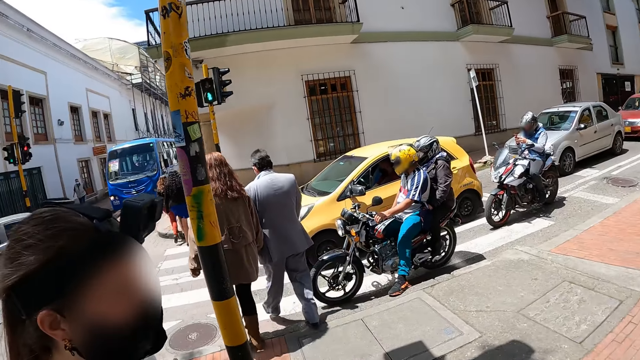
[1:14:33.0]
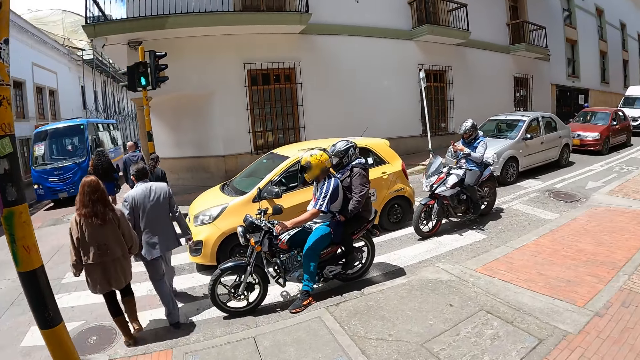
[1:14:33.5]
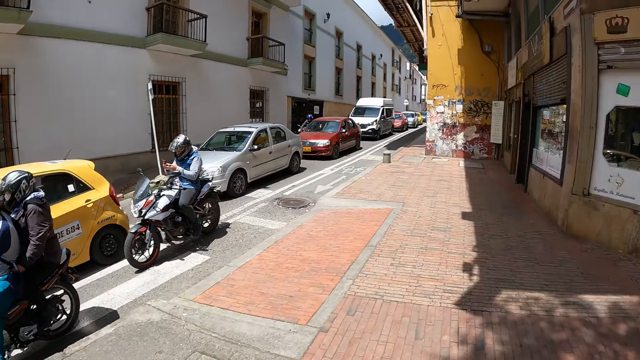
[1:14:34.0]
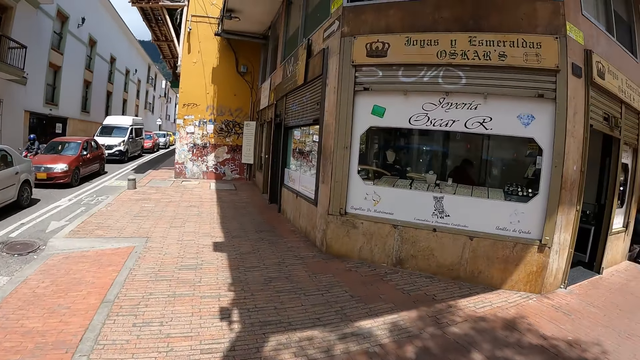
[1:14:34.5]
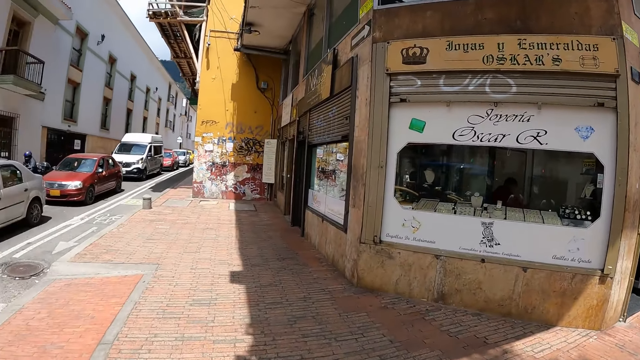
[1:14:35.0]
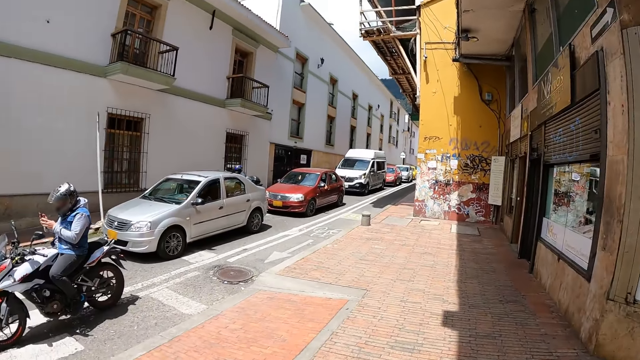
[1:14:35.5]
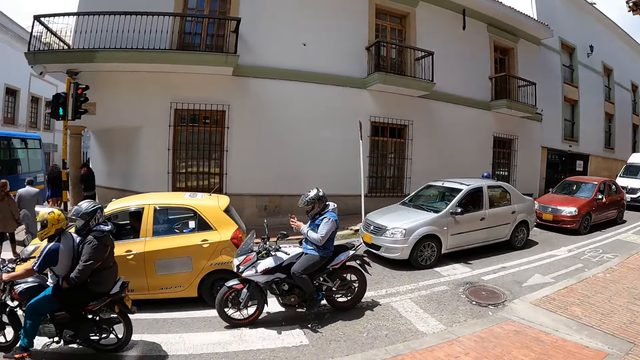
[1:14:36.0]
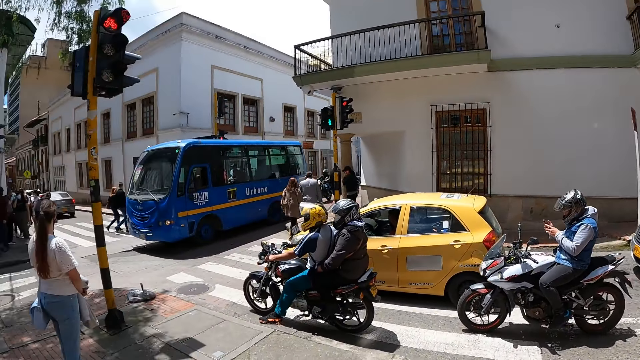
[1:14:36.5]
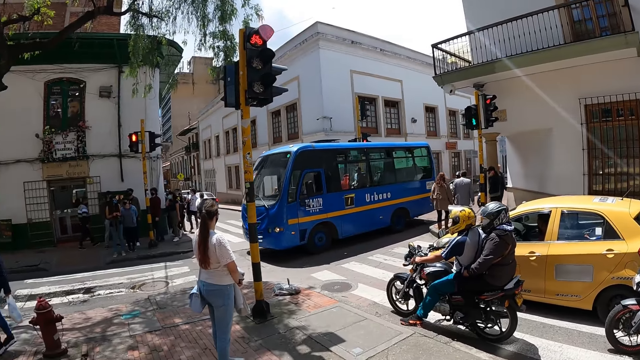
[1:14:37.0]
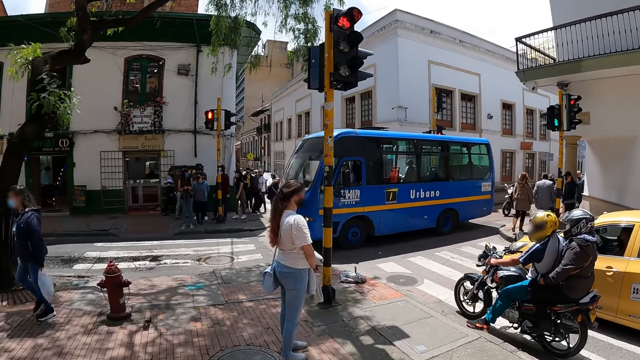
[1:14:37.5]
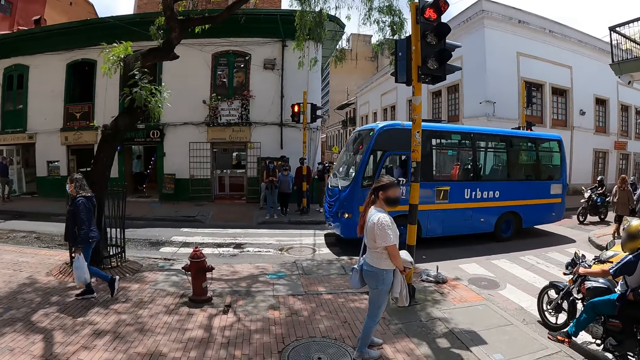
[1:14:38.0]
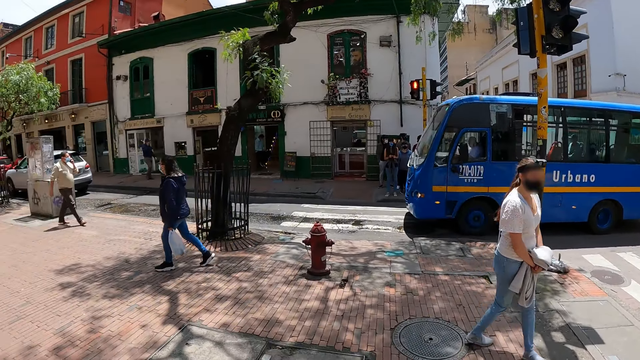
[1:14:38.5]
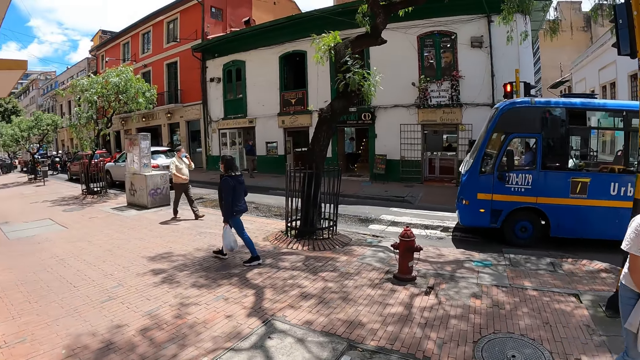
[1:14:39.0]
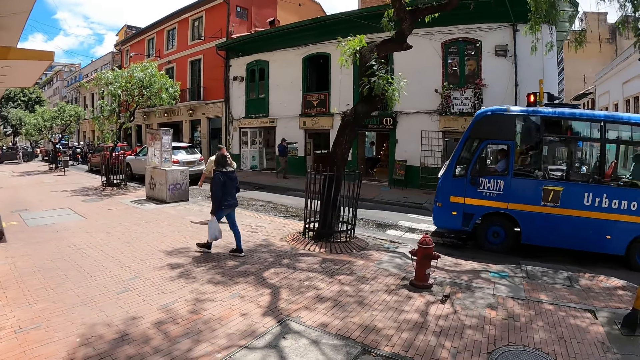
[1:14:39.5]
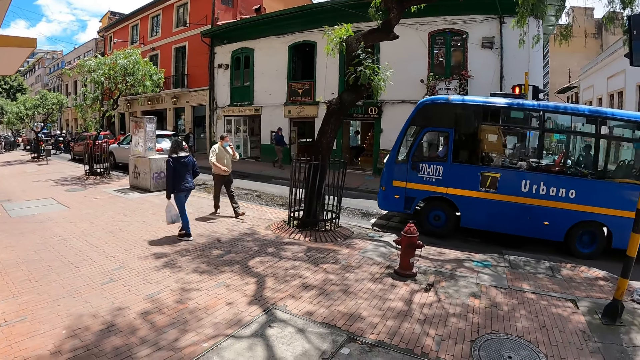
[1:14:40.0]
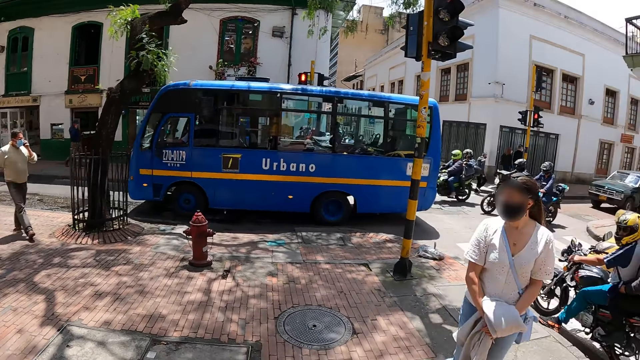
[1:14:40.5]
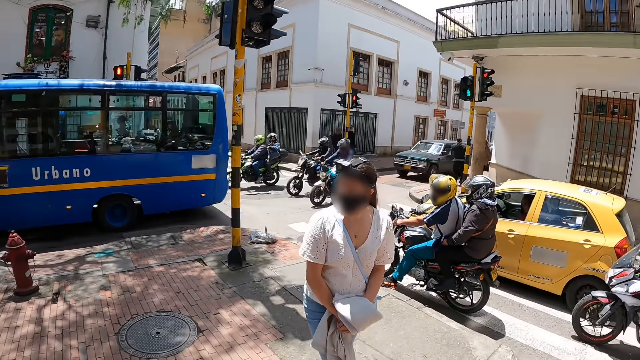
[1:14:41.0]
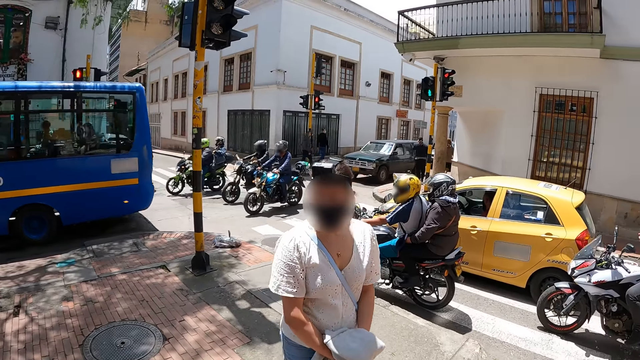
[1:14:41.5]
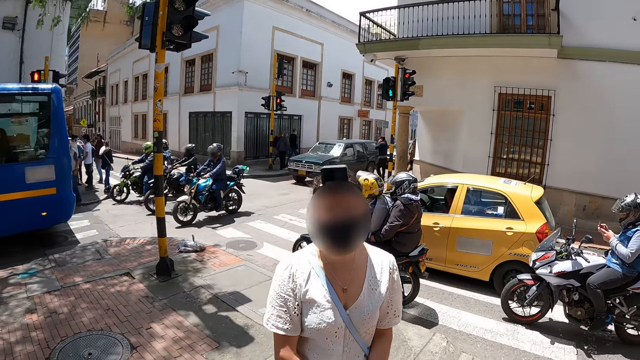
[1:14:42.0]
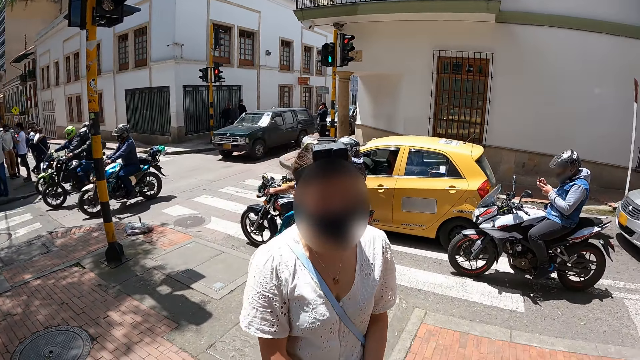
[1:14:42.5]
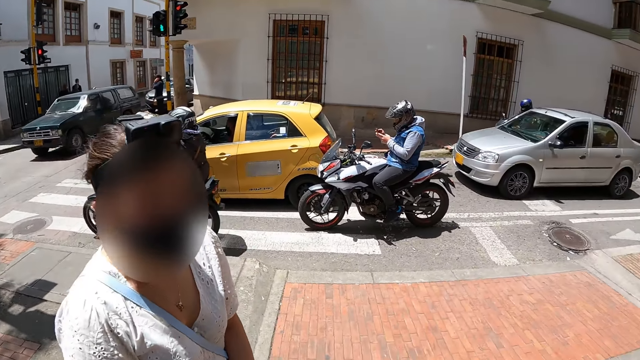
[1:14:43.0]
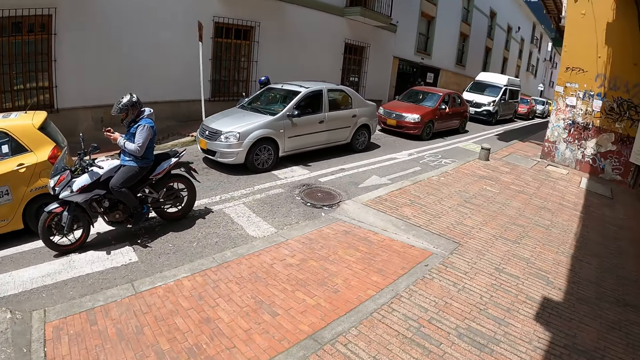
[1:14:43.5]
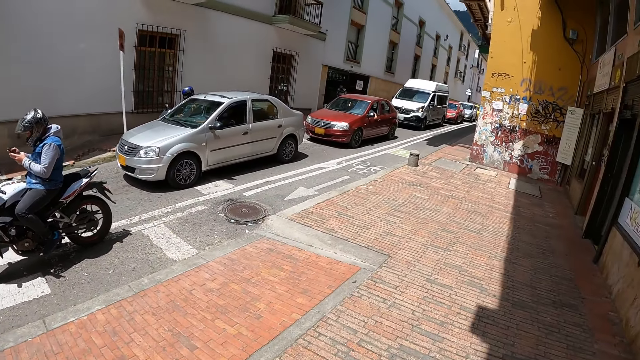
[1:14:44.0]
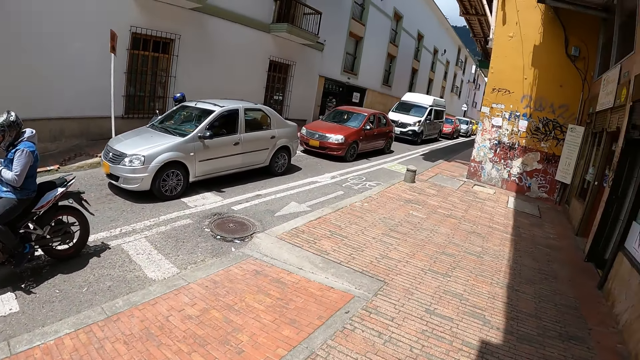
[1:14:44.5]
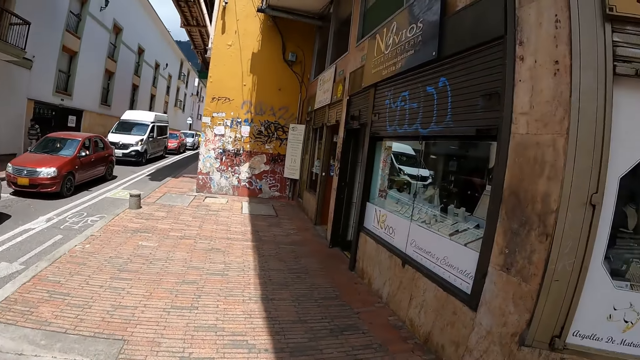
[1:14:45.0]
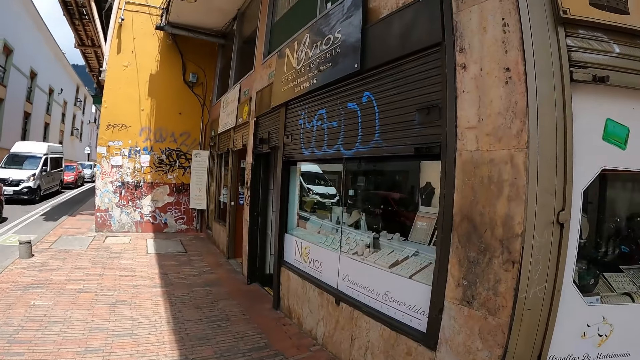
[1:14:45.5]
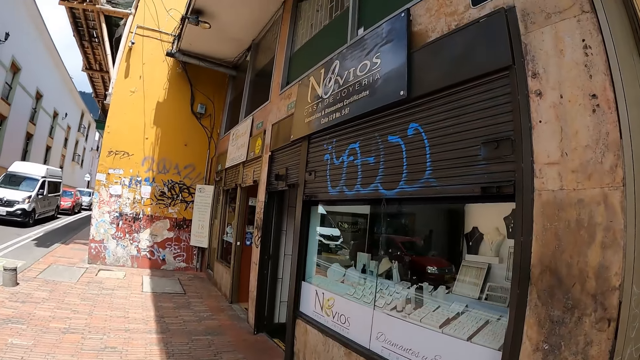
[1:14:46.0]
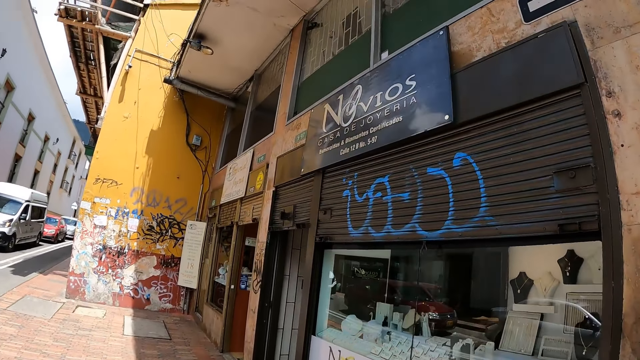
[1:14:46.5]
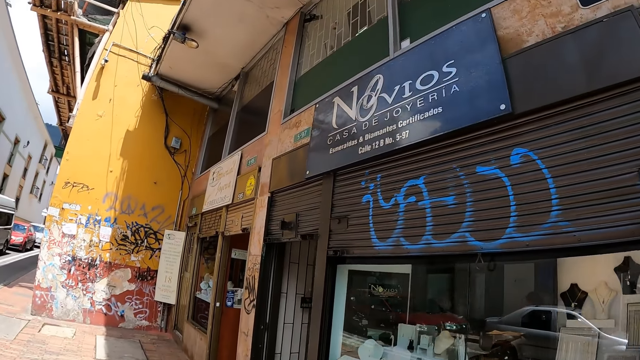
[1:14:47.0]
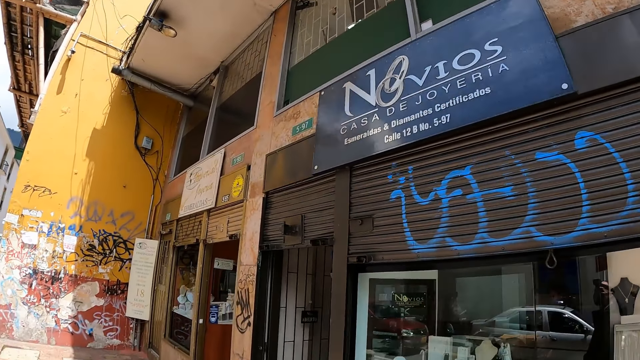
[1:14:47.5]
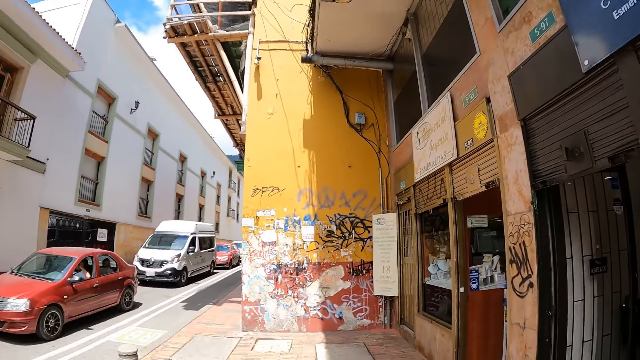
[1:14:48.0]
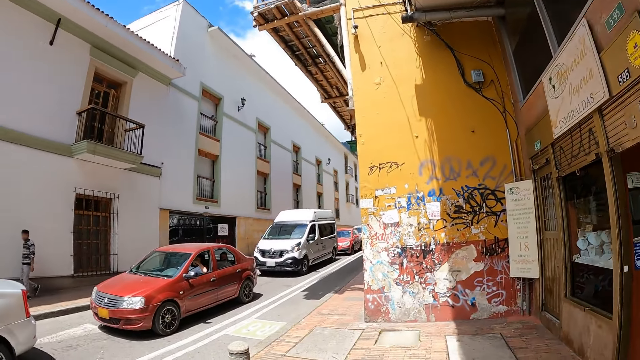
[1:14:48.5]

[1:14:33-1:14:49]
The camera wearer looks around the area. They turn around. A woman stands in the street. The woman walks in the street. The camera wearer looks at the woman. The woman walks in an open area. The woman looks at the camera wearer. The camera wearer turns around. They walk in an open area.

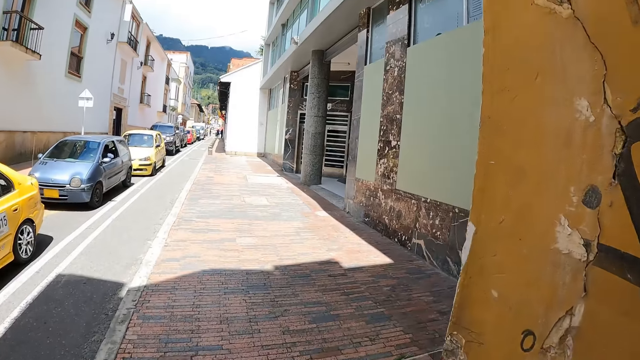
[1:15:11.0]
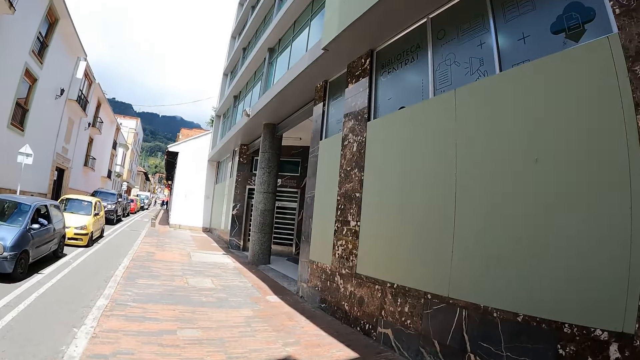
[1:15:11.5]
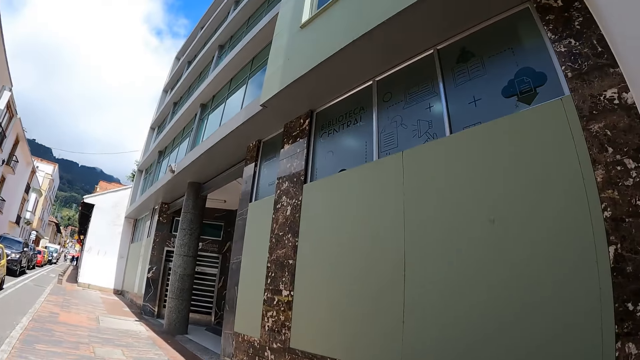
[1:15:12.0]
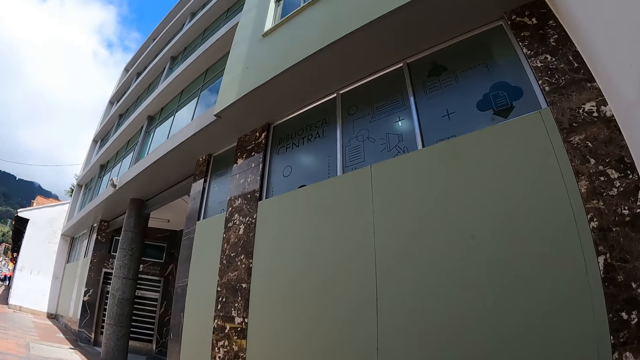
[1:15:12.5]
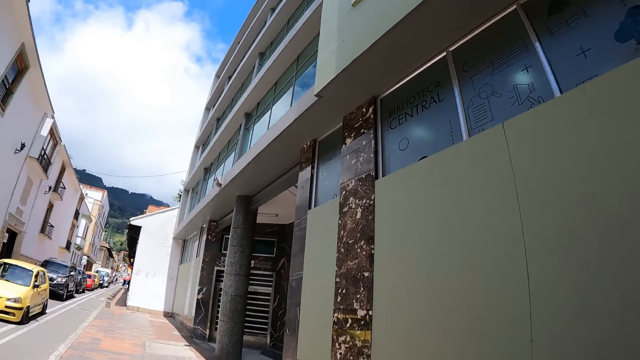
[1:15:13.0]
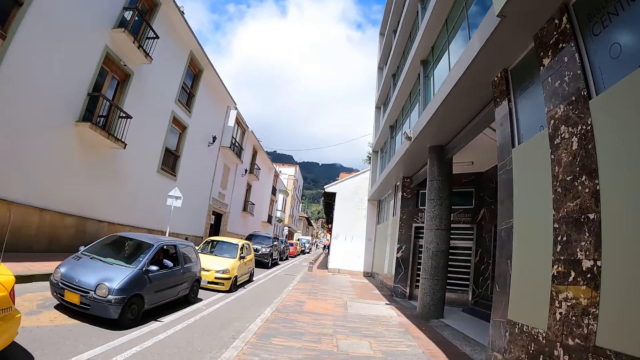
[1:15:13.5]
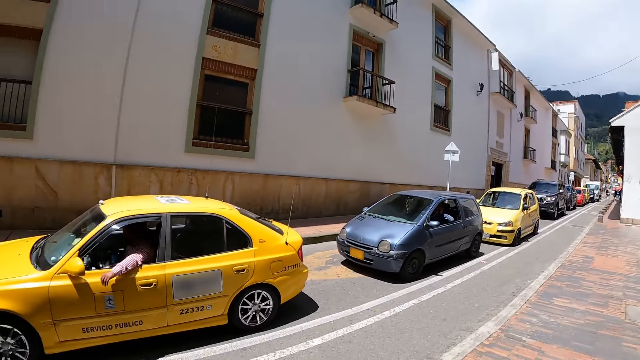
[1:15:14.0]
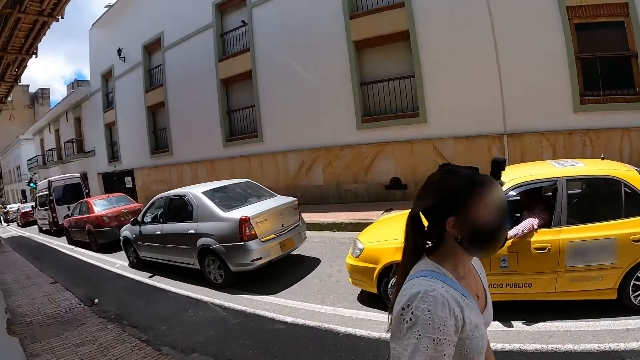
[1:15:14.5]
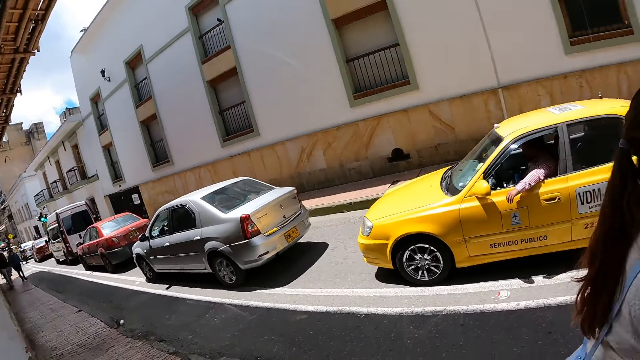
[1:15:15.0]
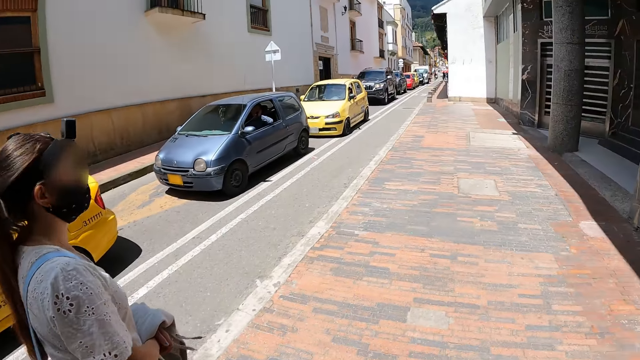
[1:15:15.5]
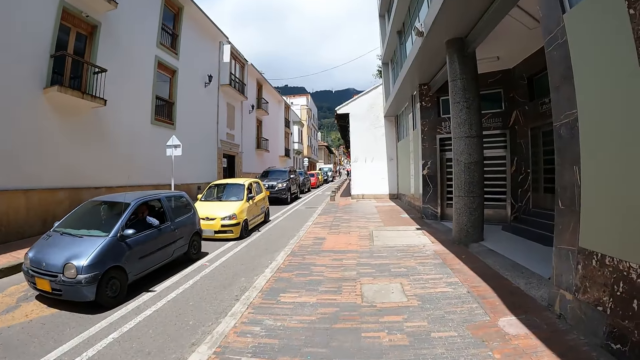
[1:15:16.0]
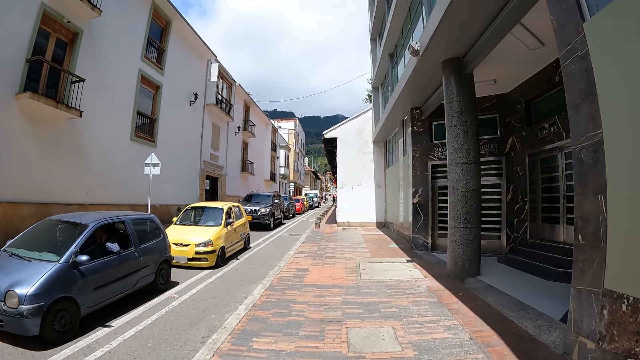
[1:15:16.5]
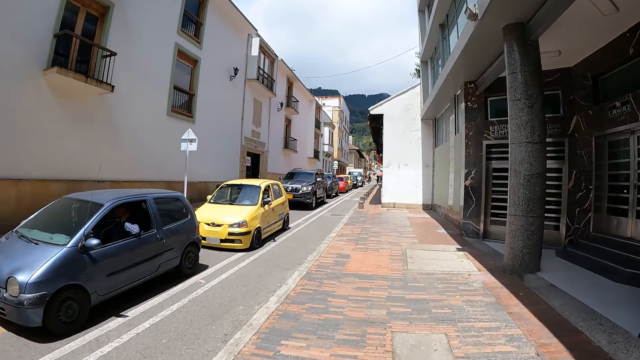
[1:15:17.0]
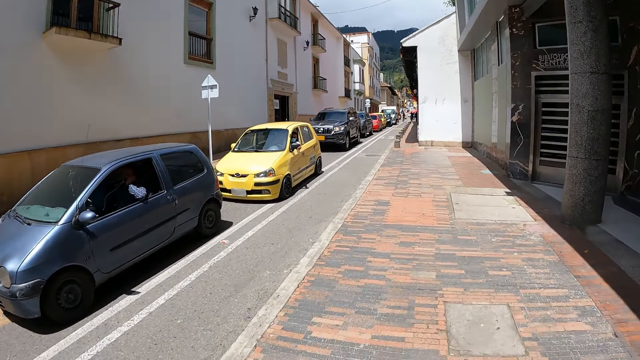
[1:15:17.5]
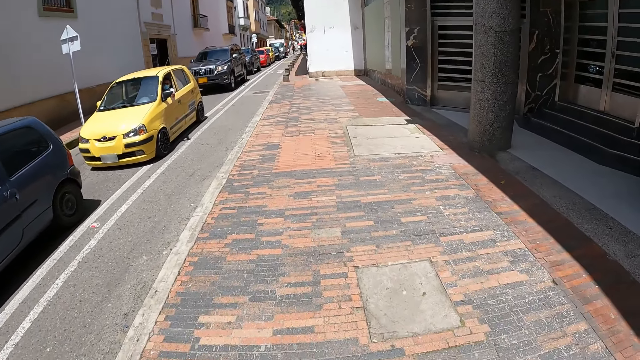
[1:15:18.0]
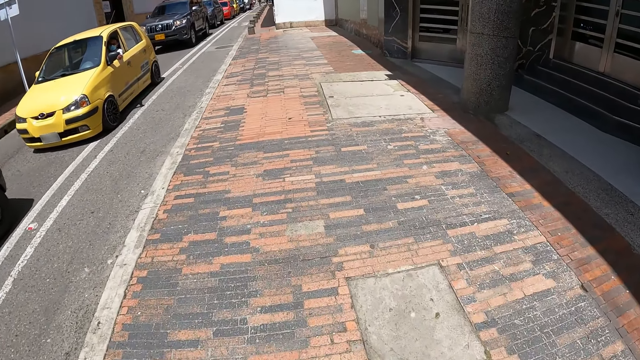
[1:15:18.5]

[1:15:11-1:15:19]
The camera wearer turns around. They look around the area. They walk in an open area.
